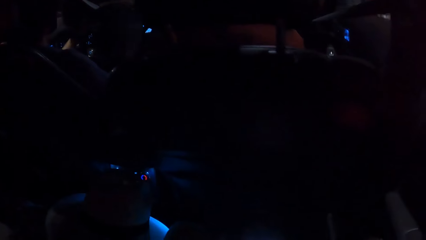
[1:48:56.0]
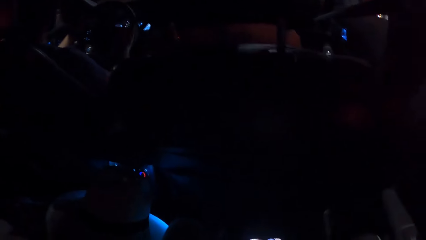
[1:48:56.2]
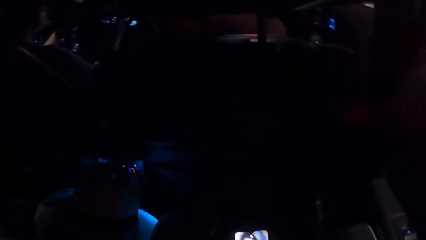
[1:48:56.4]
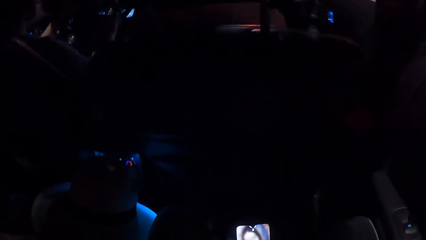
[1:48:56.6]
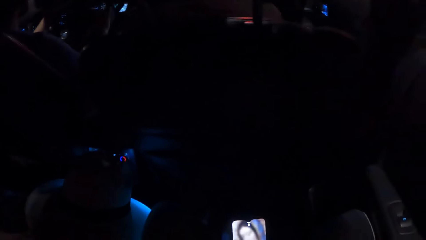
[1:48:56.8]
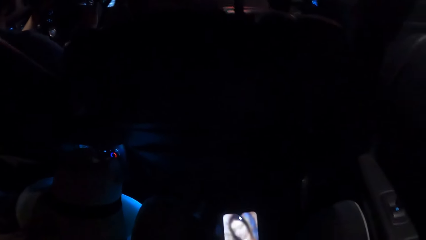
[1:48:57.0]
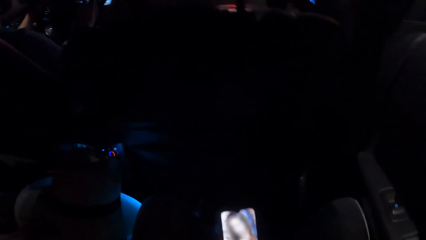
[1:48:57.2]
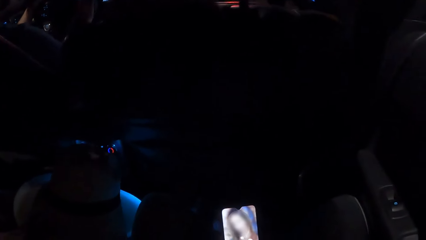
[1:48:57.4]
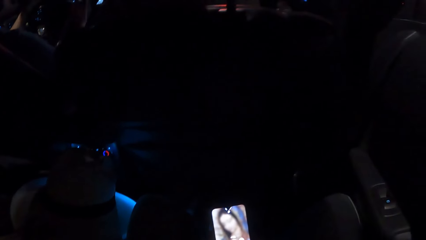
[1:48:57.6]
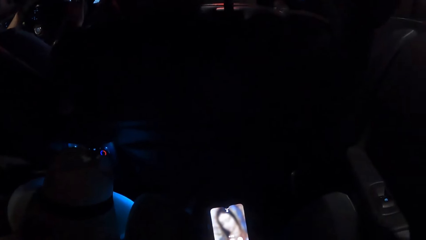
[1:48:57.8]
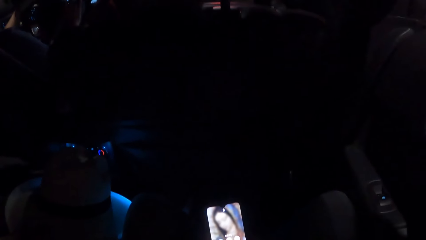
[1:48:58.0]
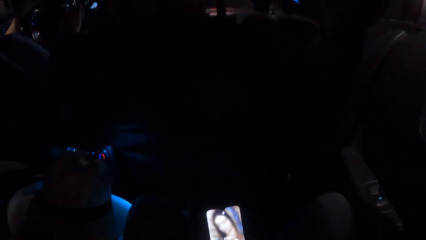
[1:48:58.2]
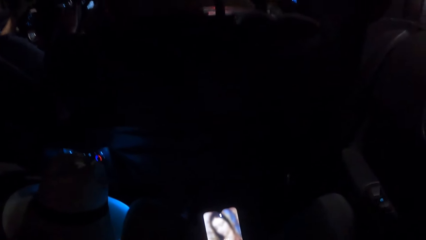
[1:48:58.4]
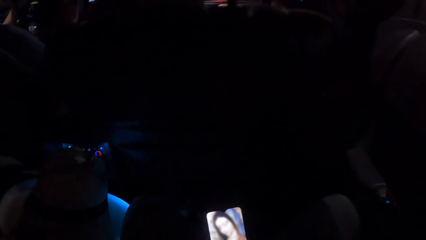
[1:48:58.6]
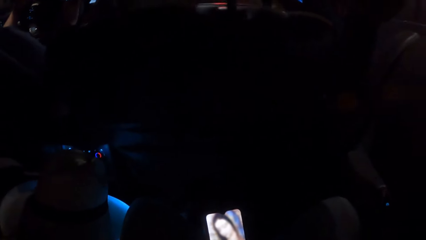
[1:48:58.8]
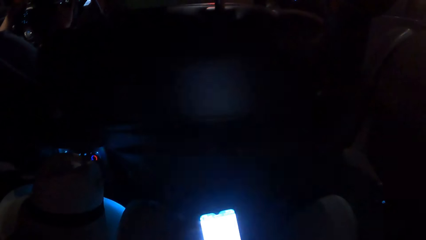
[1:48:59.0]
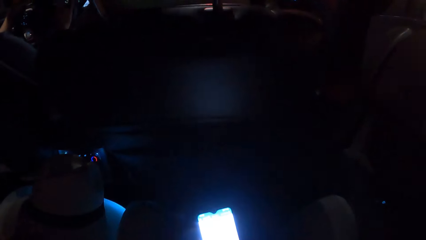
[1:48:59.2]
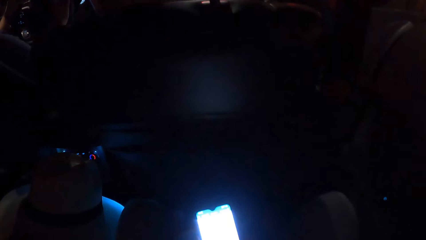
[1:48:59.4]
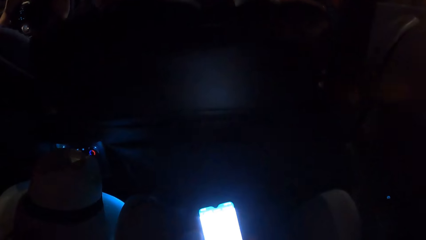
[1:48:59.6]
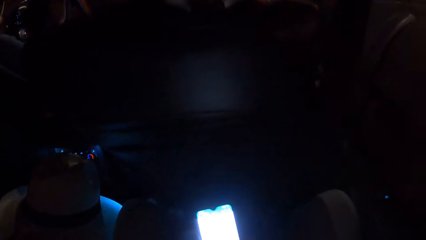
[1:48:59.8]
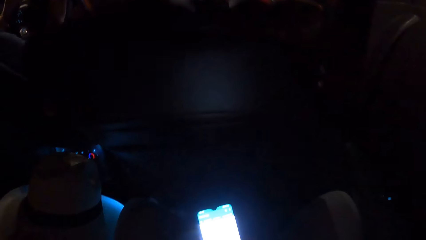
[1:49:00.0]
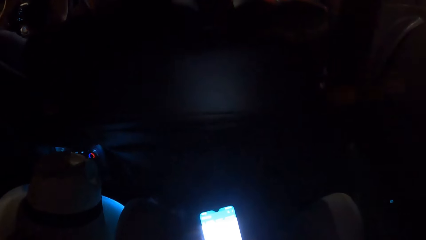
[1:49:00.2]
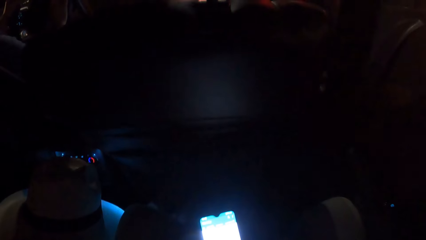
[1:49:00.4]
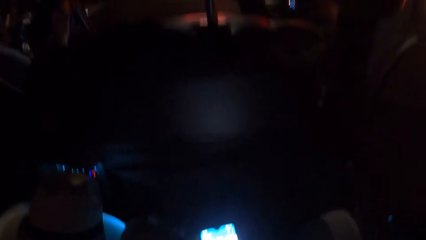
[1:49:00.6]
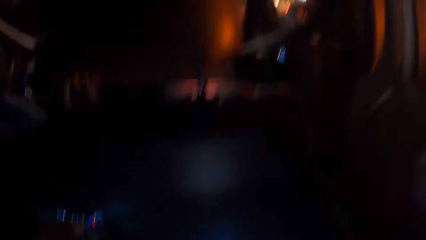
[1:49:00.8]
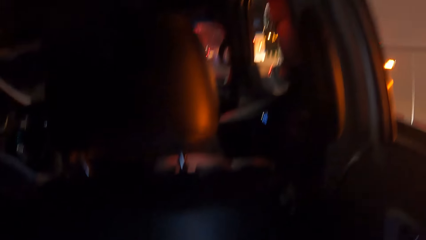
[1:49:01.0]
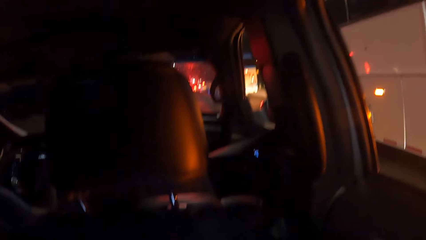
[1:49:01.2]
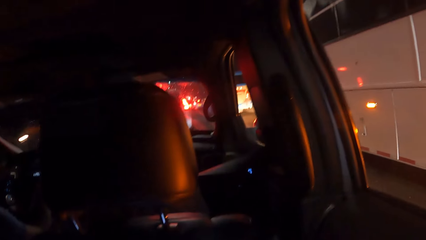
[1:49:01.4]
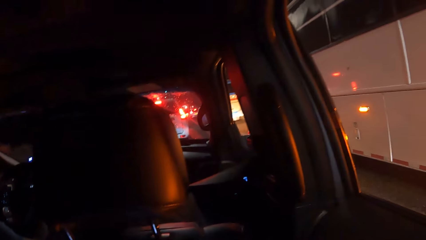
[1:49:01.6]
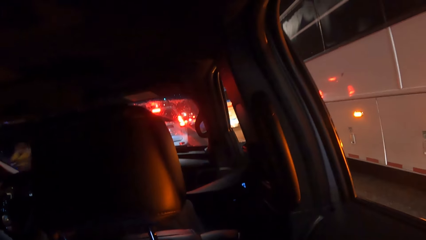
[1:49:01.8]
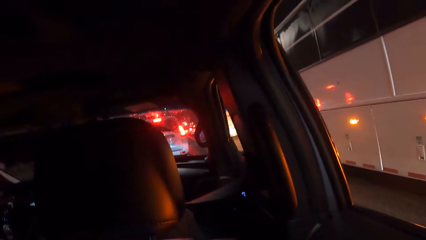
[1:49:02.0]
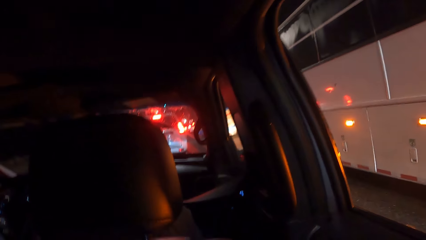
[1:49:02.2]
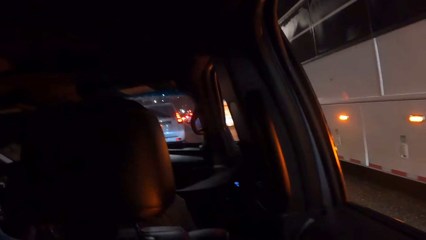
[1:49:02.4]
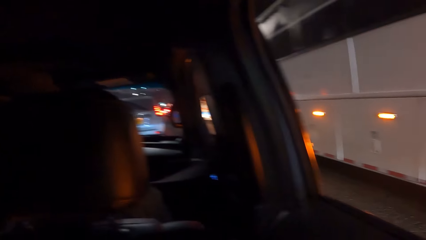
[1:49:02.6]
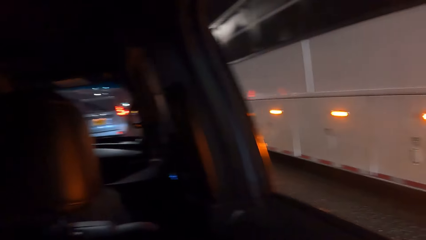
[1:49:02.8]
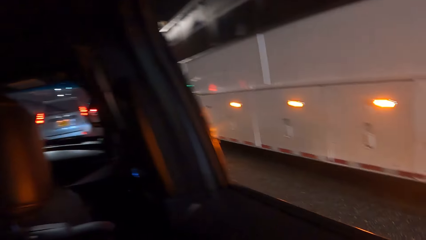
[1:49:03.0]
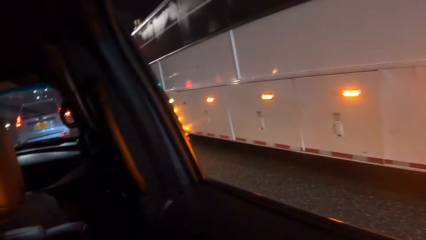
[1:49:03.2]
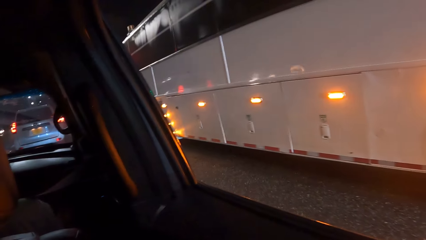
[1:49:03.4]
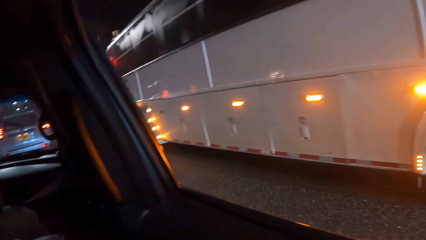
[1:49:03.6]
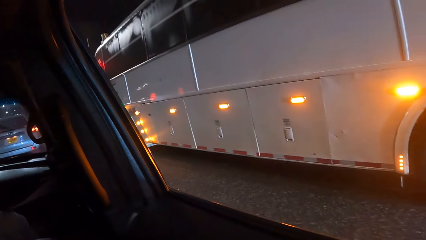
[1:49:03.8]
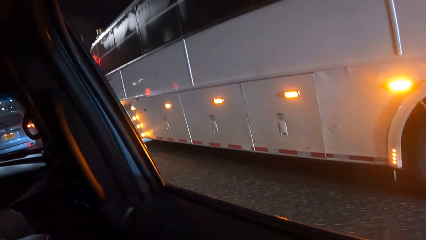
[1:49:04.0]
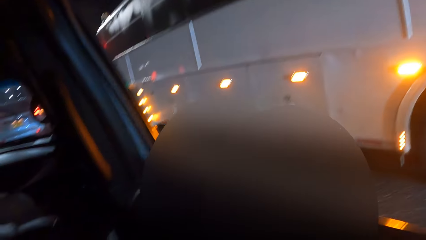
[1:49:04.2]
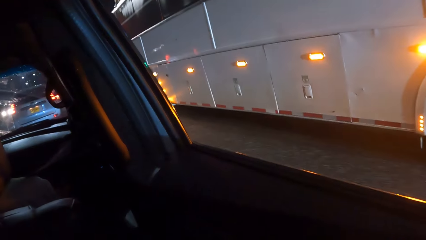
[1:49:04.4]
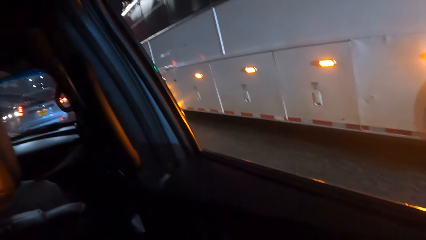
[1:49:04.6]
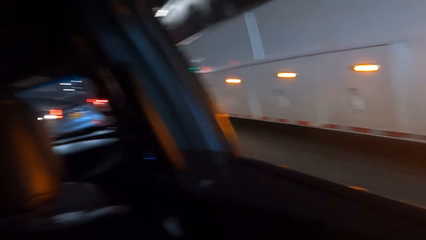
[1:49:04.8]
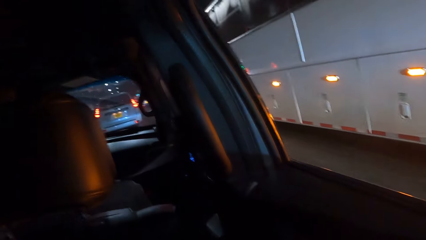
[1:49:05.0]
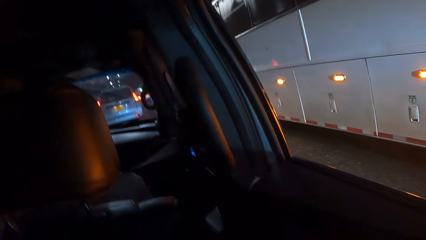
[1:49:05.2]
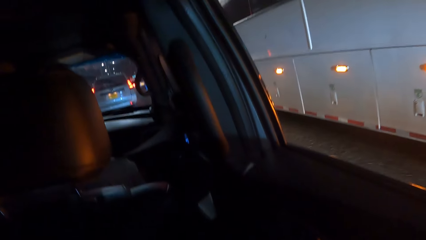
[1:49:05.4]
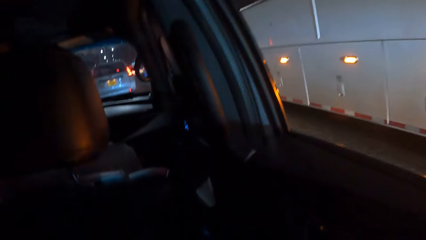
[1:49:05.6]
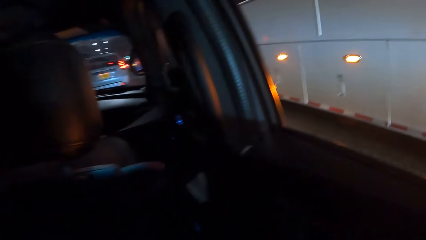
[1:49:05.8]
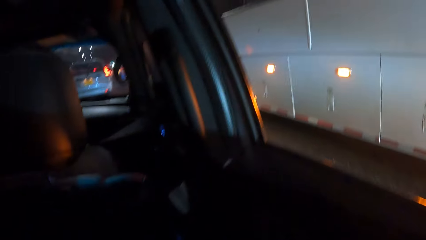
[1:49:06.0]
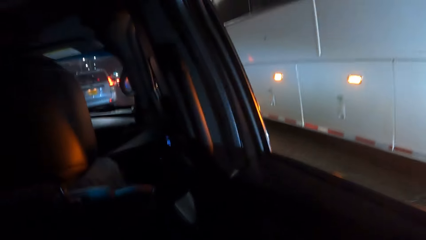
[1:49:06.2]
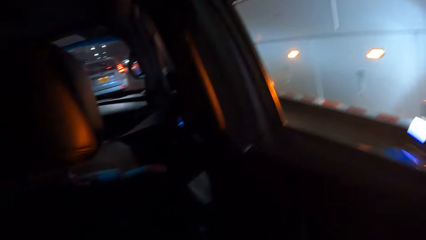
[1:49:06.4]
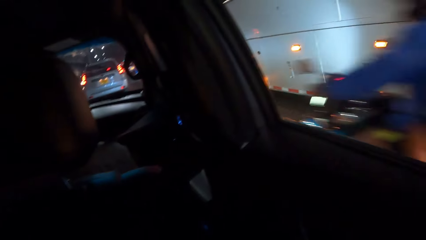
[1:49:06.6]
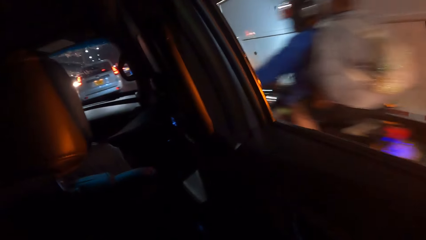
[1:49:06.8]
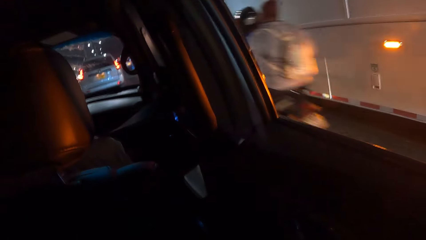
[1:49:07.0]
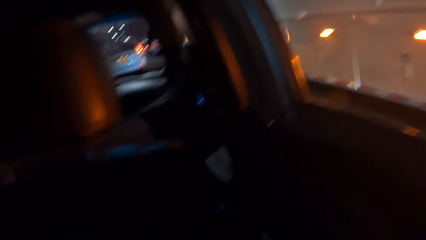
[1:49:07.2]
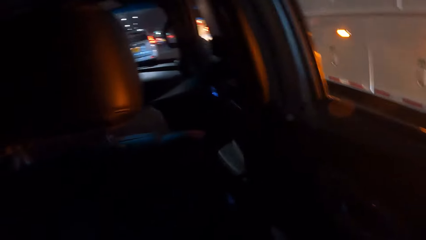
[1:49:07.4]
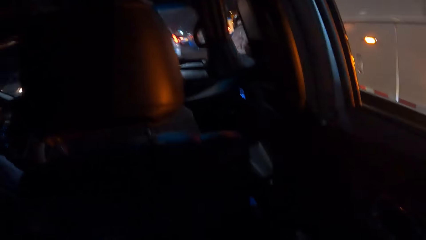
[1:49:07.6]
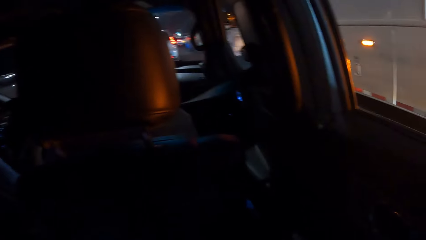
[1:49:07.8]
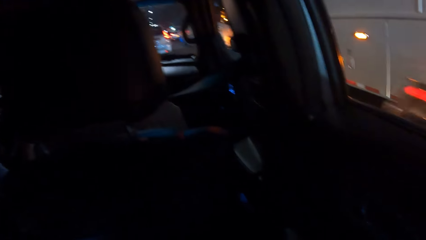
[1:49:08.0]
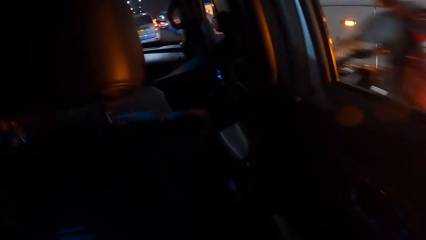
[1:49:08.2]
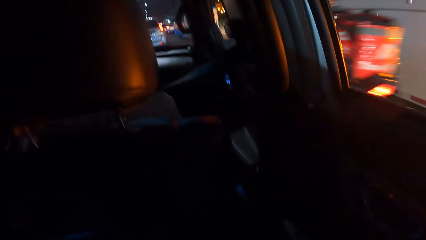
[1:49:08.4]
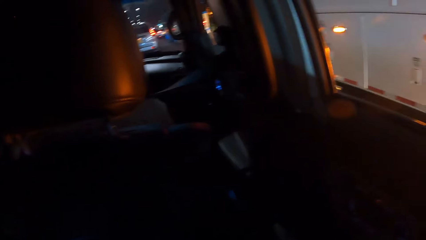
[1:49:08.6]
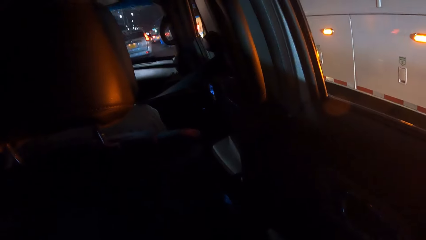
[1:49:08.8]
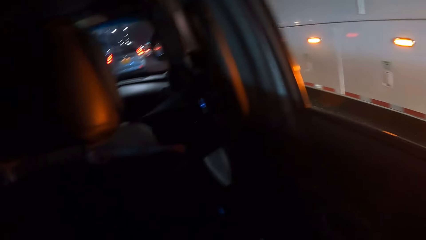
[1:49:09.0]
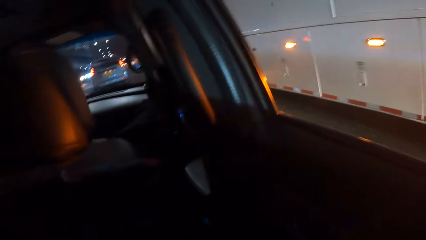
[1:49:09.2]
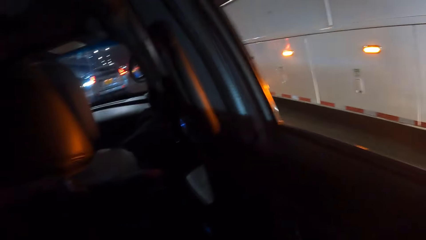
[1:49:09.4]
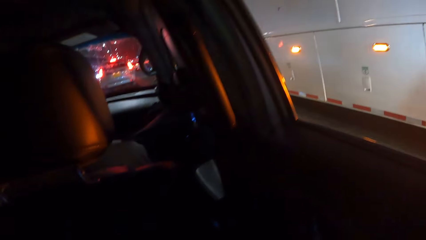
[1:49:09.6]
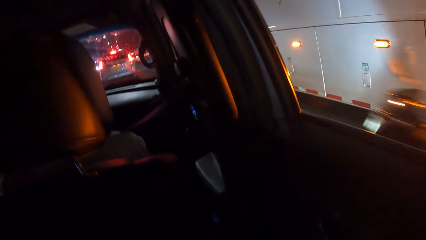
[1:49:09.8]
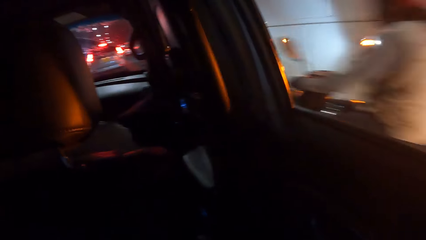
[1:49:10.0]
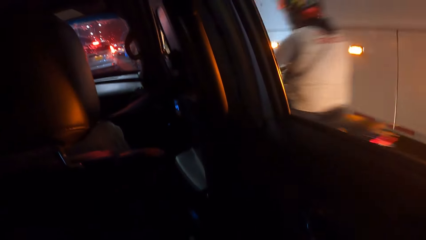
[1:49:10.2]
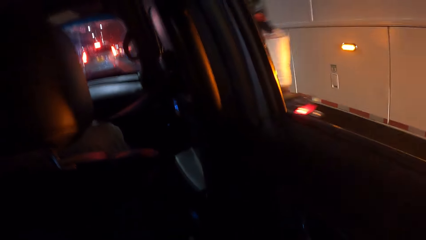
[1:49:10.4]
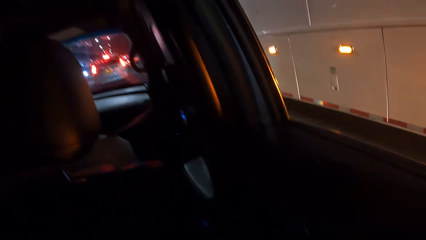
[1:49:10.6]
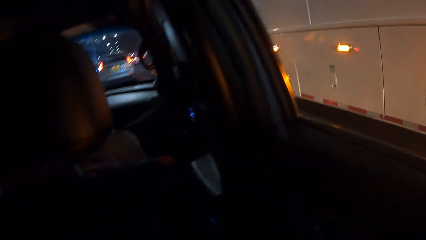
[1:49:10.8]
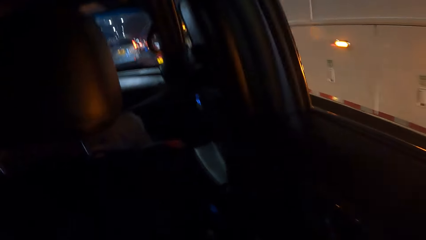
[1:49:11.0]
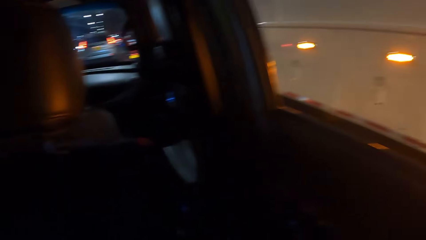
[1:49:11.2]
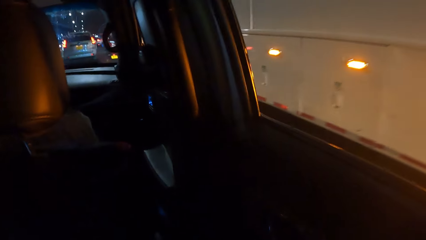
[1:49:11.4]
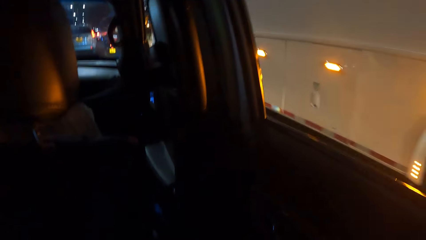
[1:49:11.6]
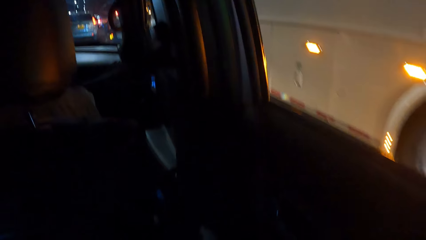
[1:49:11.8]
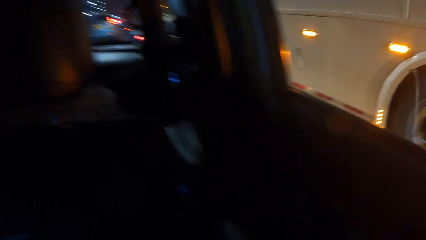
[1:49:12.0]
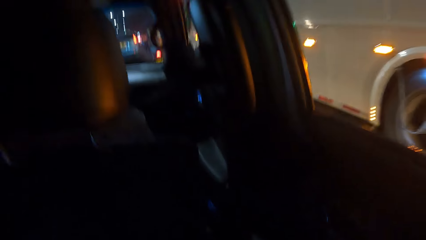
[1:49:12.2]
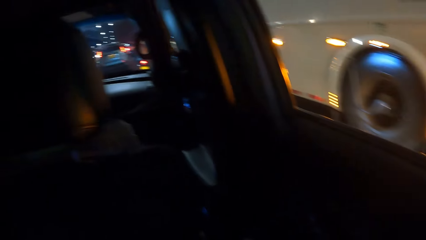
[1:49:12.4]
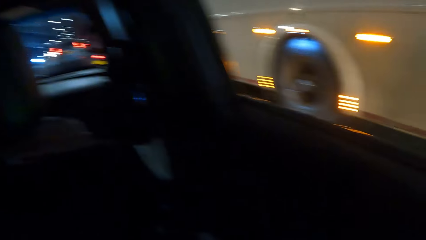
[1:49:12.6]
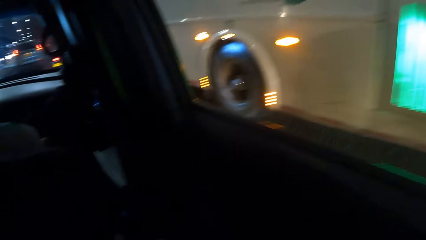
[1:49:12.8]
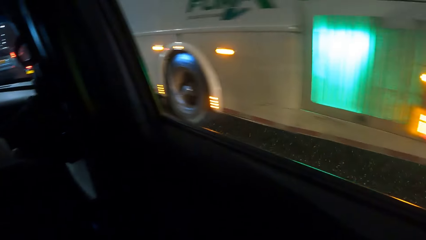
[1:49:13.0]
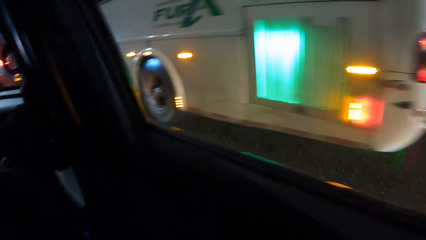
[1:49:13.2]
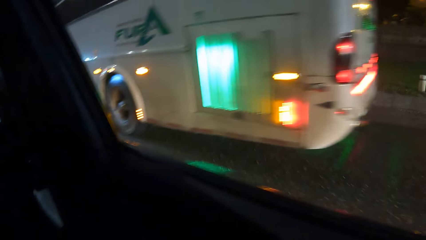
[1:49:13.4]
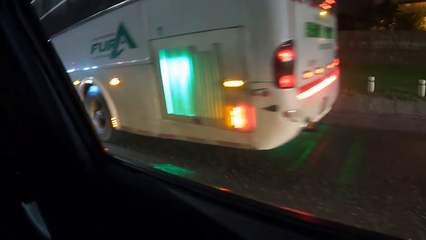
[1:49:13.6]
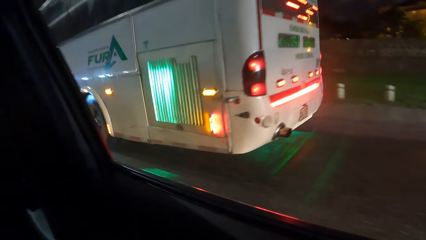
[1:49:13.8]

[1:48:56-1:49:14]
A person drives the car. The camera wearer looks at a lady and another lady inside the car. They hold a phone in hand. They use the phone in hand. They look outside the window. The person drives the car.
